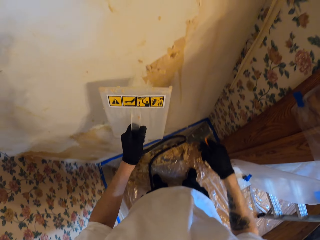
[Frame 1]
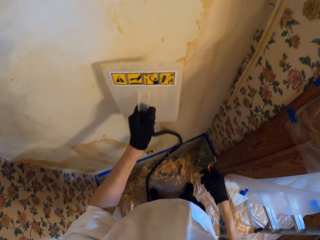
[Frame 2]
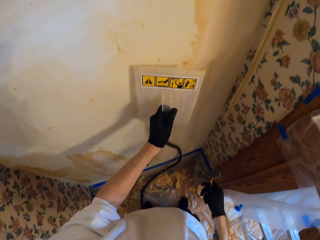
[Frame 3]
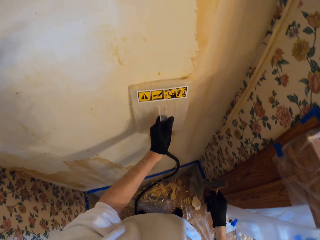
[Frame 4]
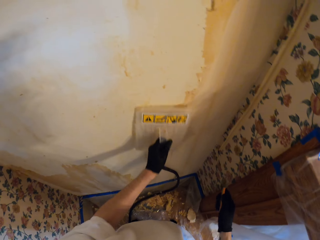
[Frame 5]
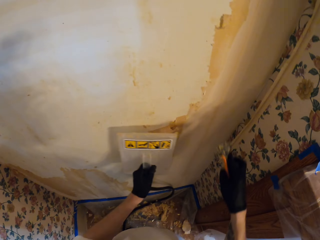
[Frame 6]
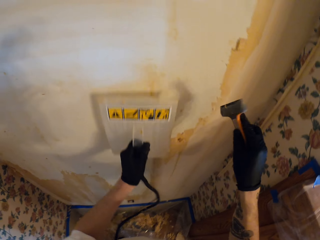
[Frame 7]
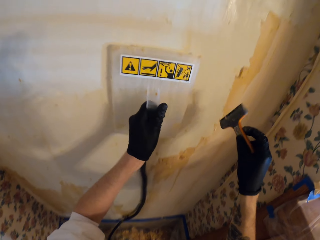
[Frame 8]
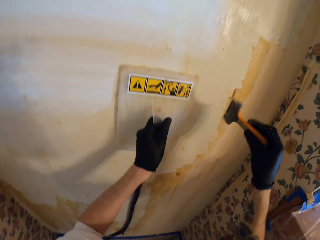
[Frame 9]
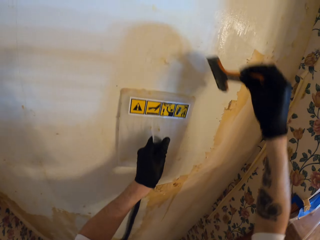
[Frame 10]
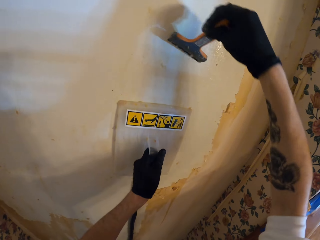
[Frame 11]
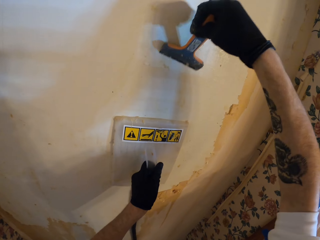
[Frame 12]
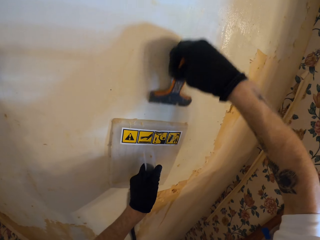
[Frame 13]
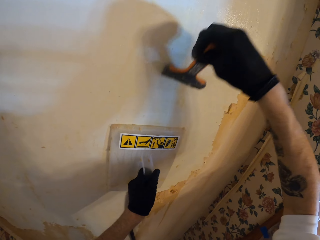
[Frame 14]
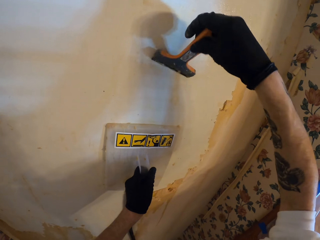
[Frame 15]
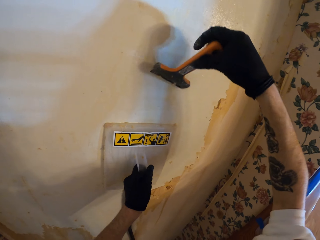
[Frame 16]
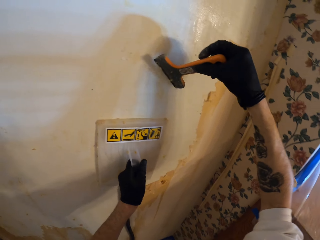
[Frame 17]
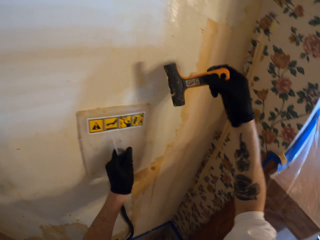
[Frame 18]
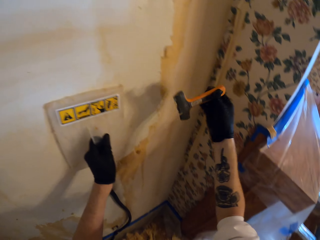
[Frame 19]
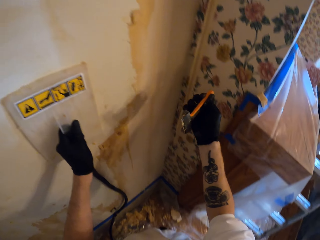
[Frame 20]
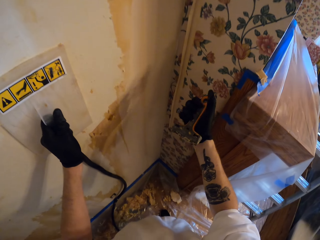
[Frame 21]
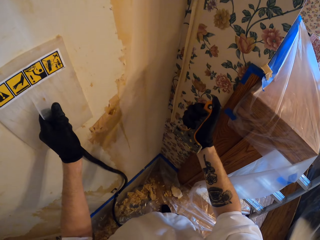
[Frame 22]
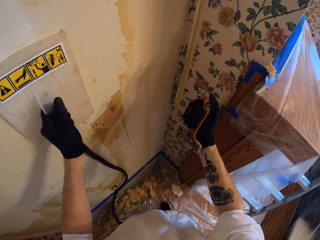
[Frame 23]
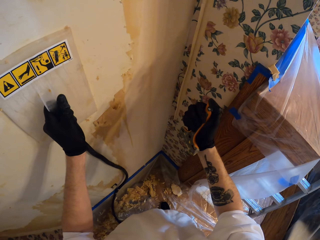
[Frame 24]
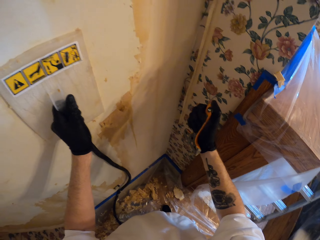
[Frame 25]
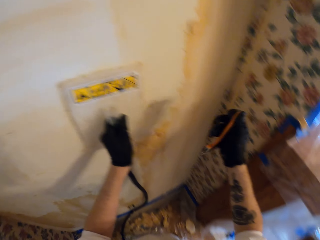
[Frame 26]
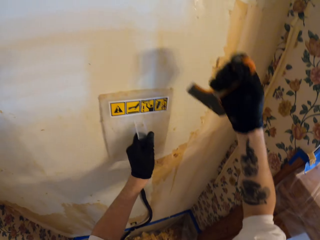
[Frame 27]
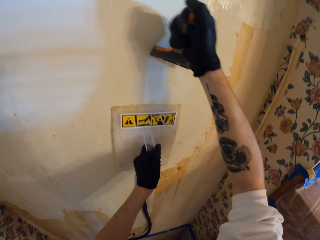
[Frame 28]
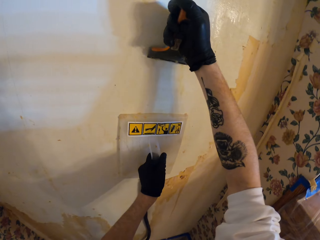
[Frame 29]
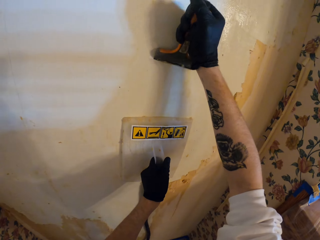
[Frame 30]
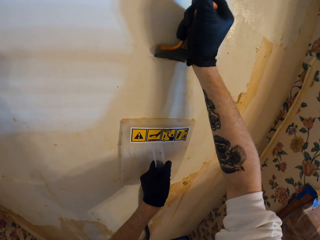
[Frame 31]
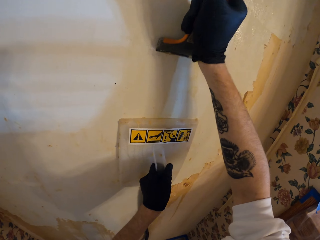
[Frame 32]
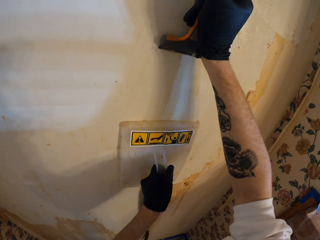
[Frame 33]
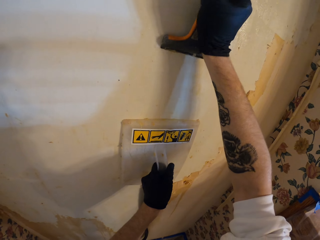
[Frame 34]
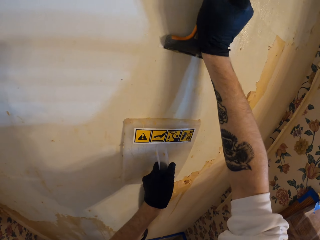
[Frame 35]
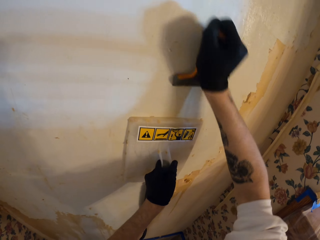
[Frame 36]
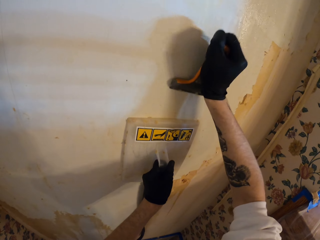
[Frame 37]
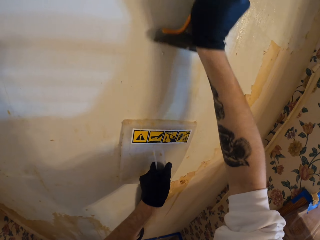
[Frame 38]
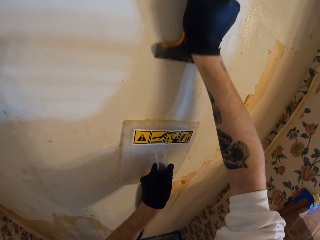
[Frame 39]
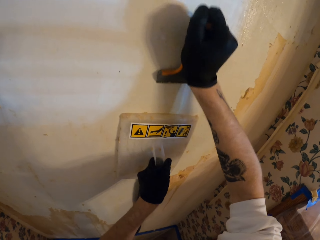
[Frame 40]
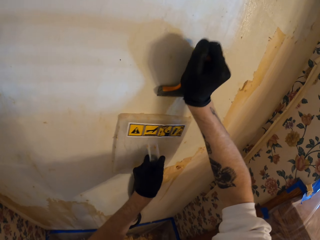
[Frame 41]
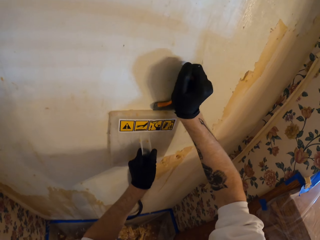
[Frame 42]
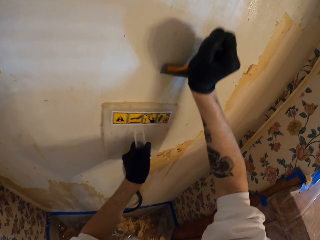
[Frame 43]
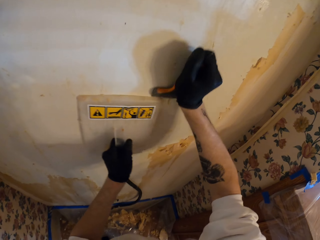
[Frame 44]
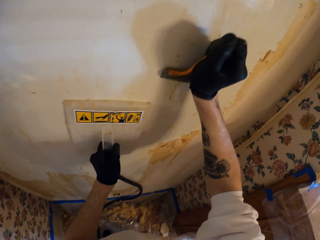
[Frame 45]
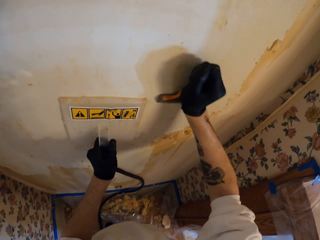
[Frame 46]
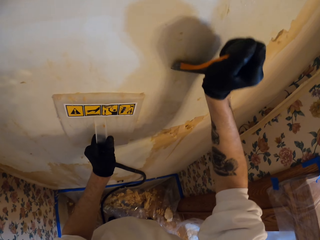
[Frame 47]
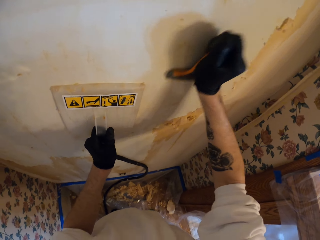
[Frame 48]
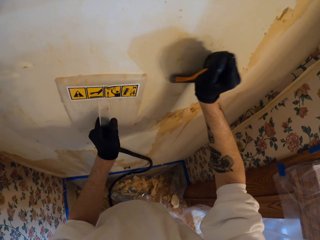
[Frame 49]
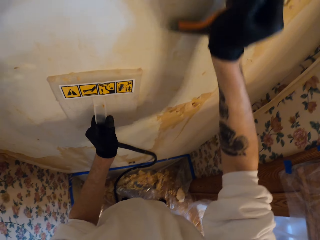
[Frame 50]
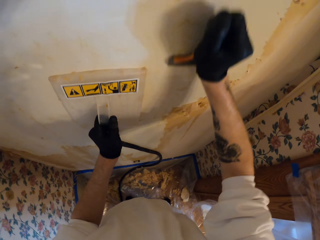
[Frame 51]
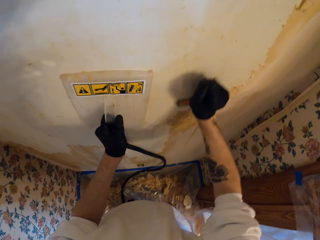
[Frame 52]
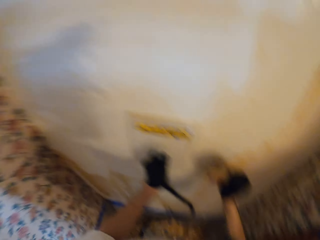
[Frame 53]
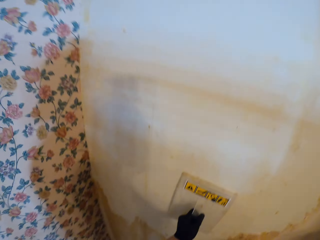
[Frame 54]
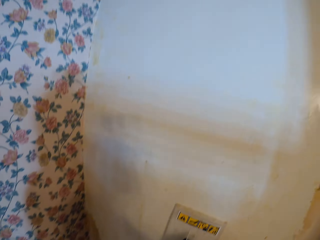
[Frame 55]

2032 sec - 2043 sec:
The camera wearer uses the wallpaper steamer. They touch the scraping tool with the wallpaper steamer. They touch the wall with the wallpaper steamer. They put the wallpaper steamer on the wall. They scrape the wall with the scraping tool. They adjust the scraper. They remove the scraping tool from the wall. They hold the scraping tool with the right hand. They scrape the wall with the scraping tool. They strip the wallpaper with the scraper. They move the wallpaper steamer on the wall. They scrape the wall with the scraping tool.

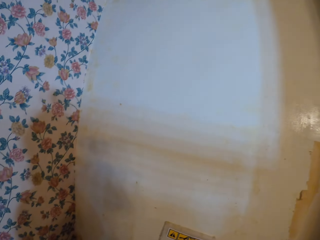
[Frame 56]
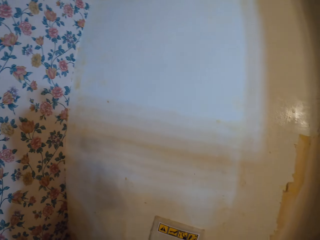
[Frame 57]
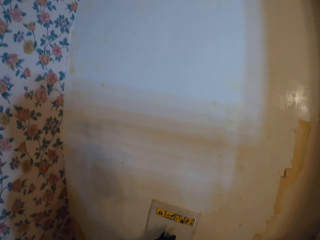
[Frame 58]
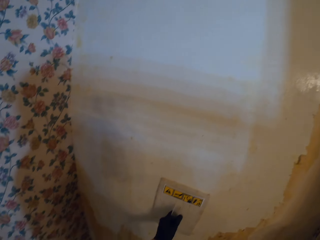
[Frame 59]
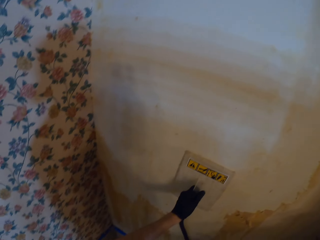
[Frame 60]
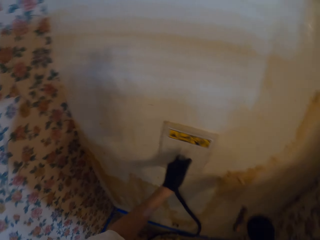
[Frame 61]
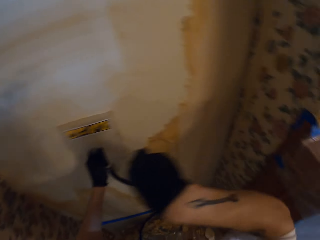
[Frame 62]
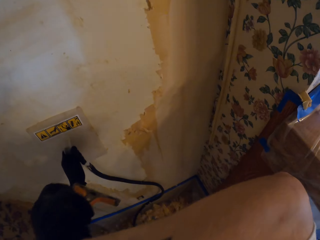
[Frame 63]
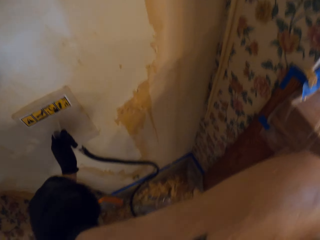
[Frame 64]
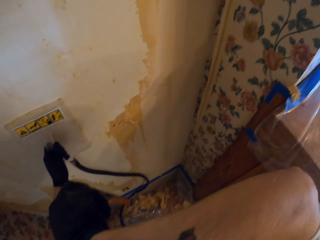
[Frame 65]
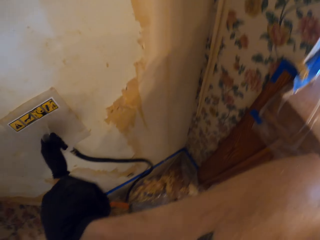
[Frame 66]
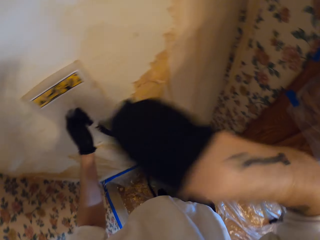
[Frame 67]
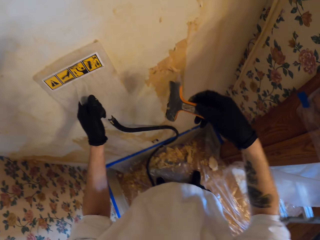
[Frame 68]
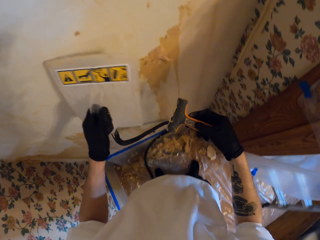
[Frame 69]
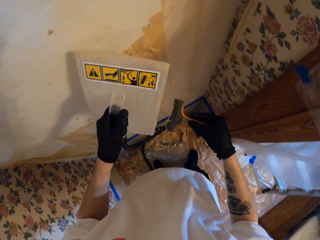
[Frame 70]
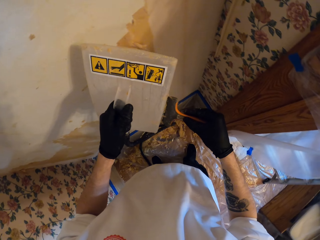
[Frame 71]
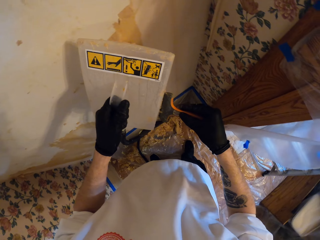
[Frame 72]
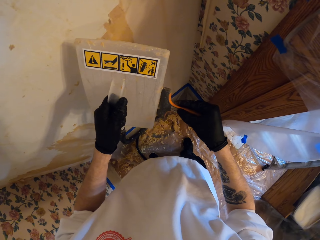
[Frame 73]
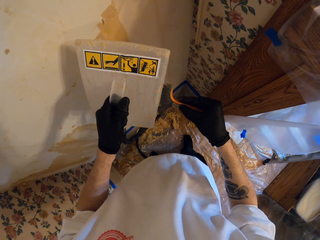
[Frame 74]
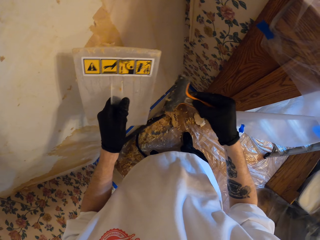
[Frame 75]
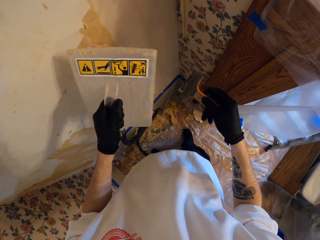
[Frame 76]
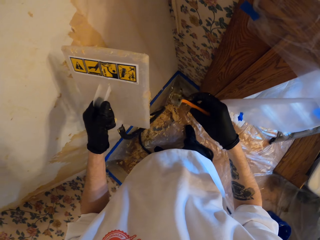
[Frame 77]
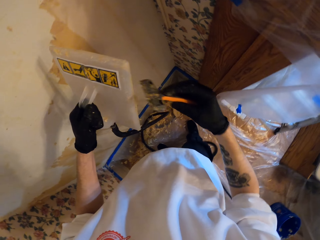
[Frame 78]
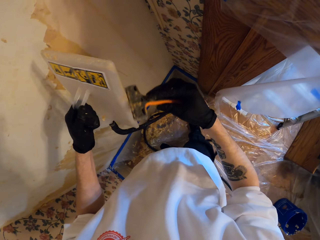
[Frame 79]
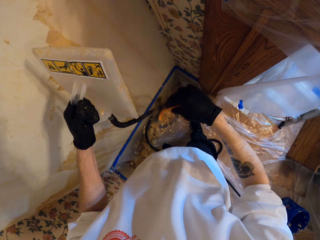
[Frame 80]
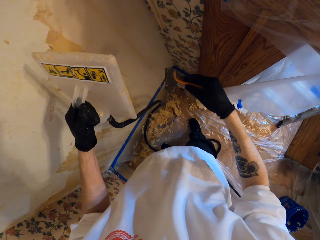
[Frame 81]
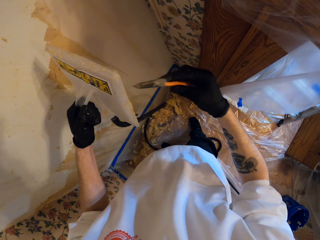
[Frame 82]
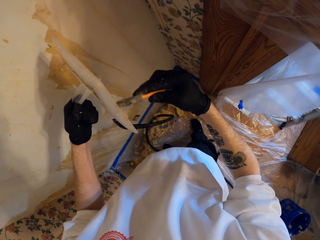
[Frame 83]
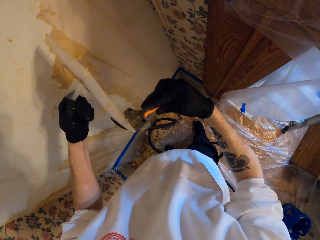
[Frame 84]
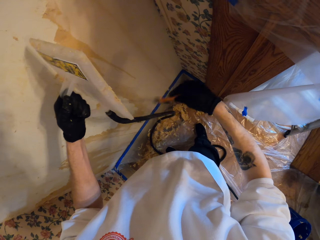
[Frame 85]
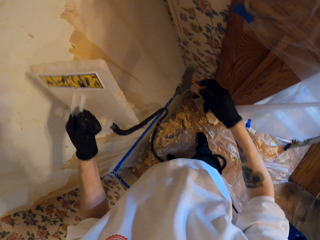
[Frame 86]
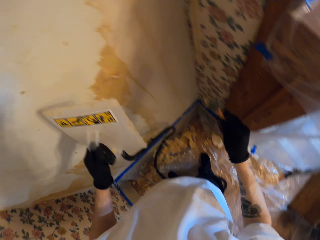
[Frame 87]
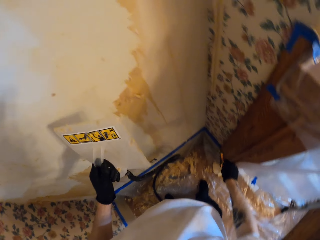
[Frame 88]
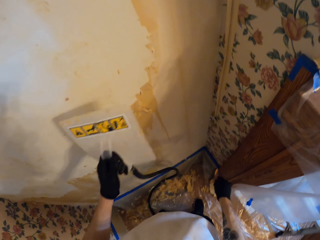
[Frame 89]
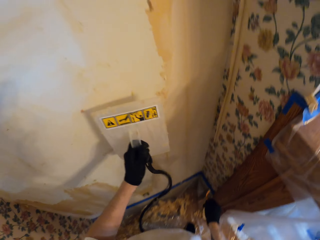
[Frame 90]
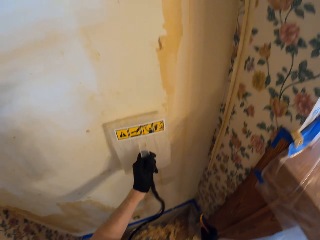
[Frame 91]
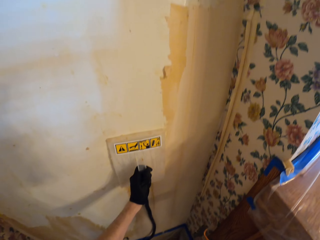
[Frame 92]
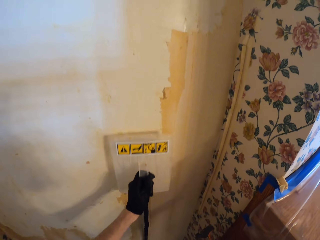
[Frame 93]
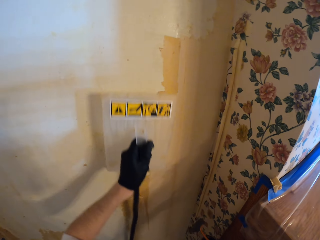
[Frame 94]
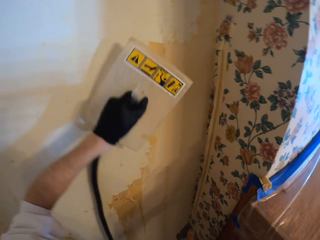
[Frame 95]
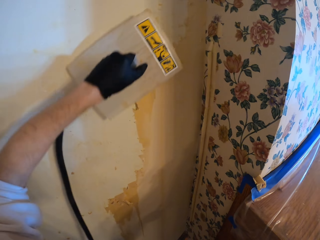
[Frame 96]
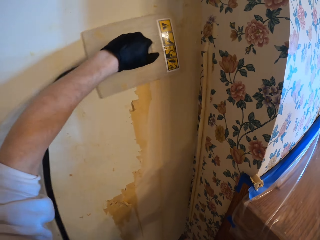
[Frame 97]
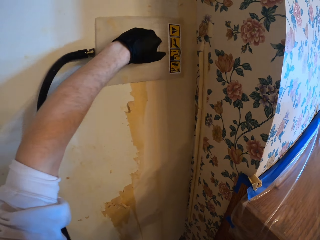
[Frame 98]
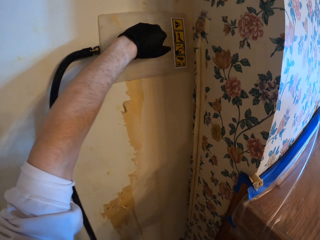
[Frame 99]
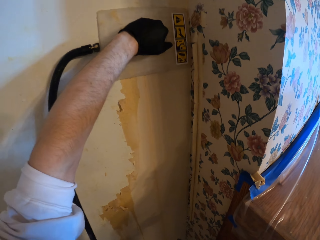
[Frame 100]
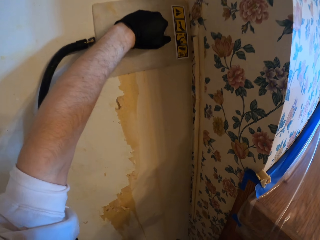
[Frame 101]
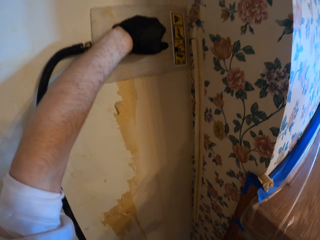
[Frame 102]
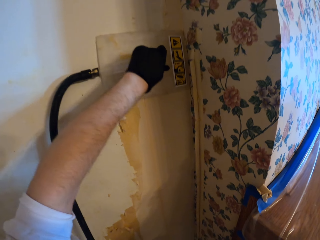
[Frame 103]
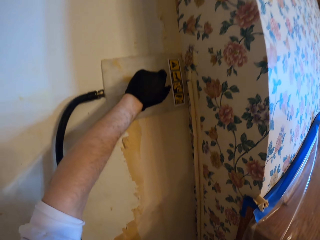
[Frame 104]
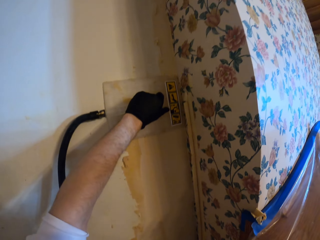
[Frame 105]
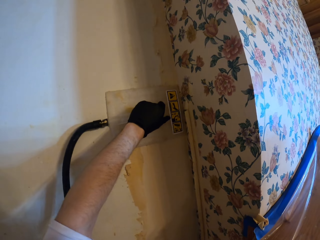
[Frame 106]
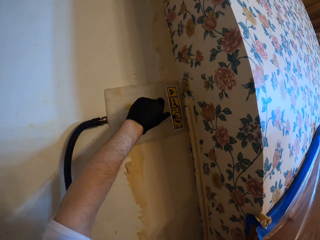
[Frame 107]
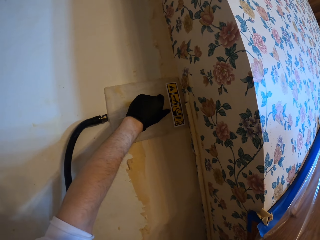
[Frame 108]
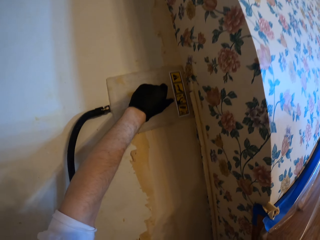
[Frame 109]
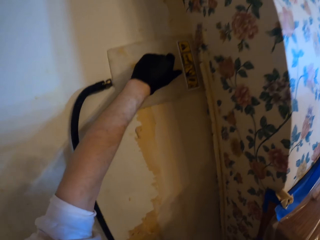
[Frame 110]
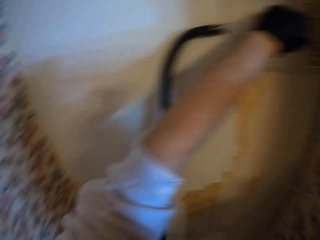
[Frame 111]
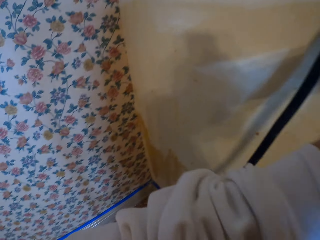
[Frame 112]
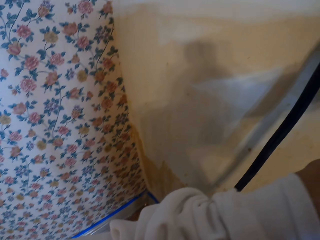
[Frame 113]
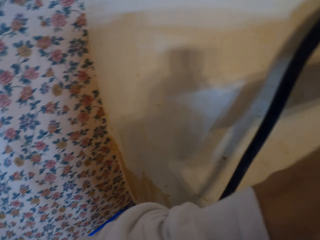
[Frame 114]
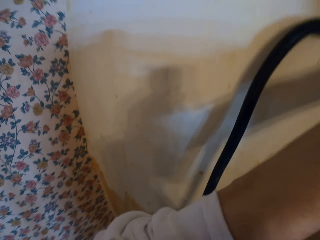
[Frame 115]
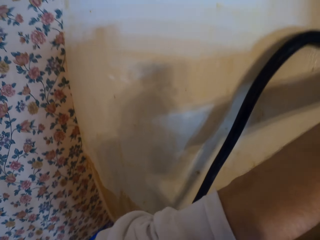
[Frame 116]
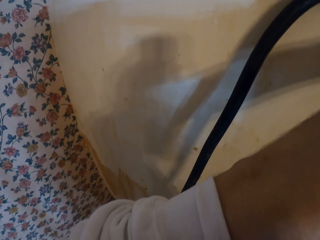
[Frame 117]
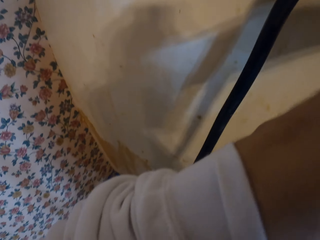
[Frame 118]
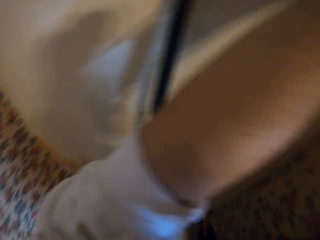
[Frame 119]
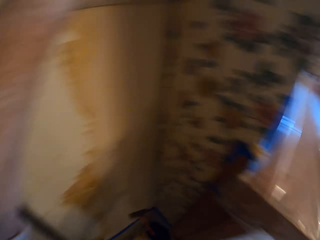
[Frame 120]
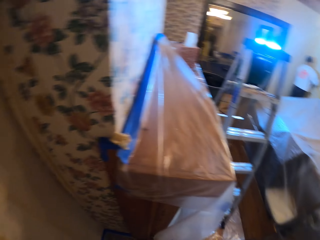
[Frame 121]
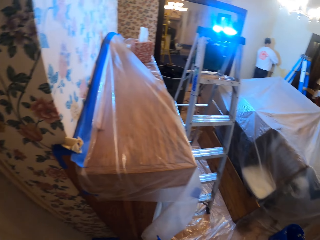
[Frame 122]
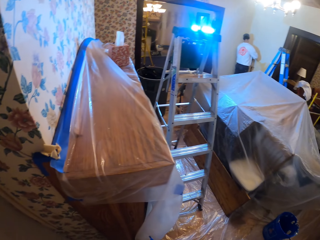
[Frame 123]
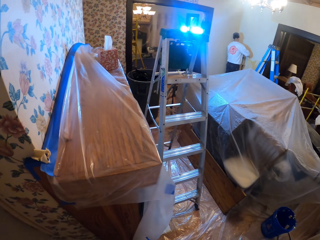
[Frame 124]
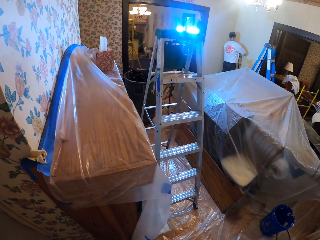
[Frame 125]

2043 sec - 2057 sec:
The camera wearer looks up. He rubs his face with his hand. He raises the right hand. He drops the right hand. He removes paint from the scraping tool with the wallpaper steamer. He rubs the scraper on the wallpaper steamer. He removes paint from the wallpaper steamer with the scraping tool. He puts the wallpaper steamer on the wall. He uses the wallpaper steamer. He moves the wallpaper steamer on the wall. He puts the wallpaper steamer on the wall. He turns around. He looks around the room.
